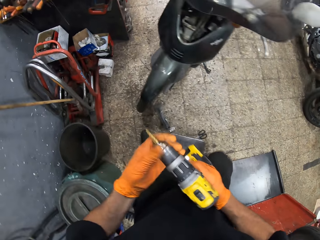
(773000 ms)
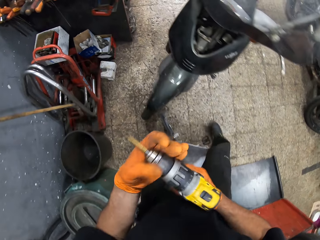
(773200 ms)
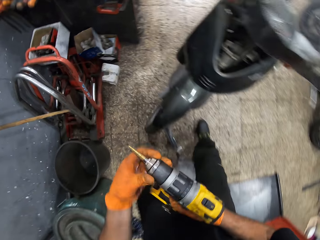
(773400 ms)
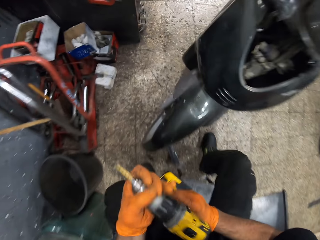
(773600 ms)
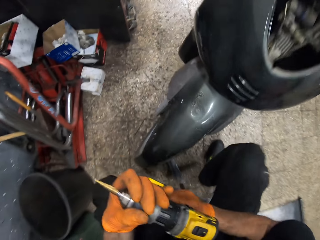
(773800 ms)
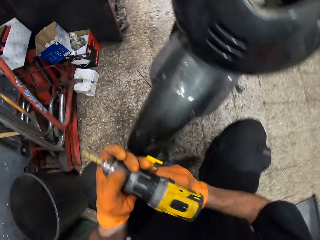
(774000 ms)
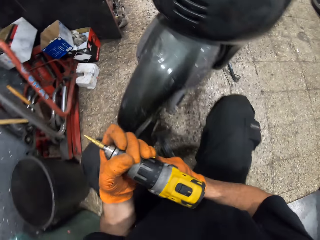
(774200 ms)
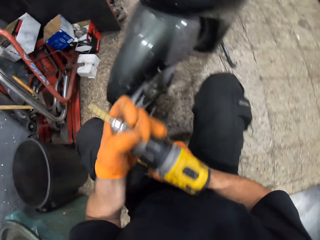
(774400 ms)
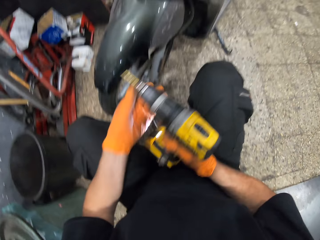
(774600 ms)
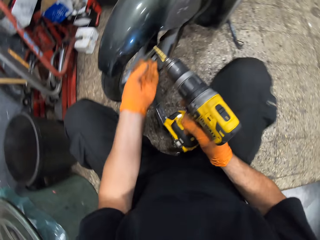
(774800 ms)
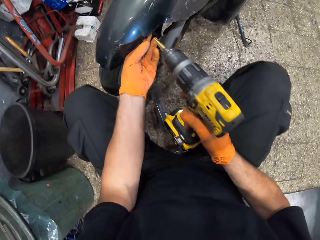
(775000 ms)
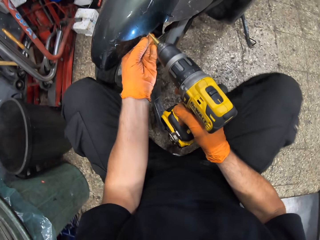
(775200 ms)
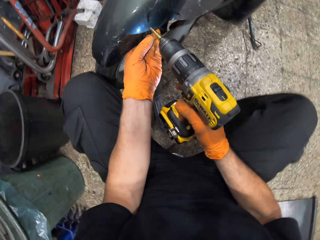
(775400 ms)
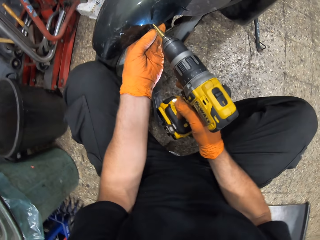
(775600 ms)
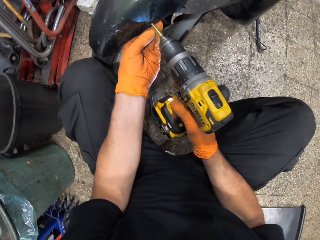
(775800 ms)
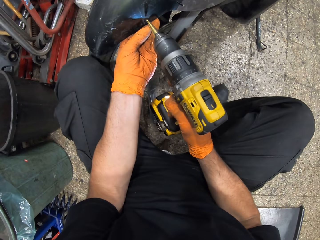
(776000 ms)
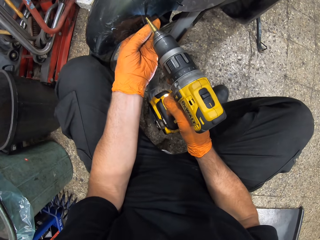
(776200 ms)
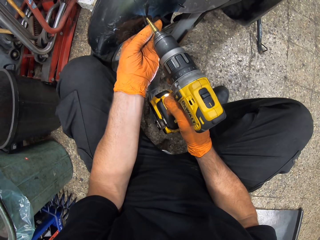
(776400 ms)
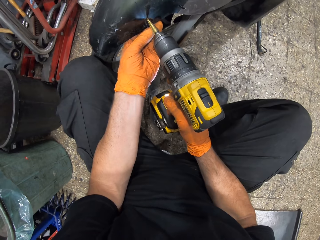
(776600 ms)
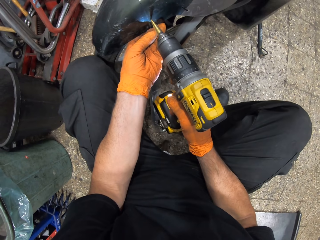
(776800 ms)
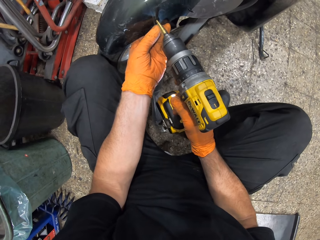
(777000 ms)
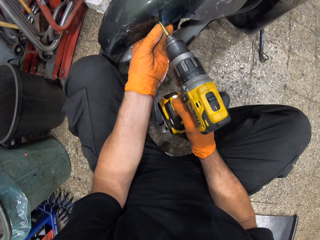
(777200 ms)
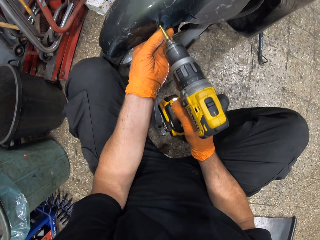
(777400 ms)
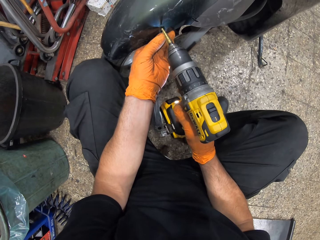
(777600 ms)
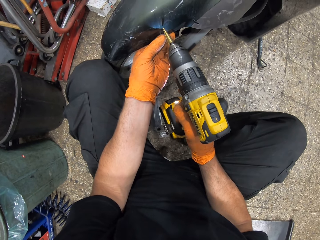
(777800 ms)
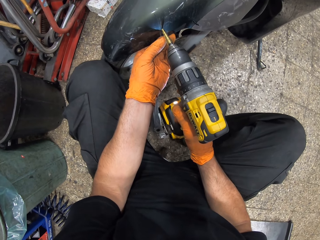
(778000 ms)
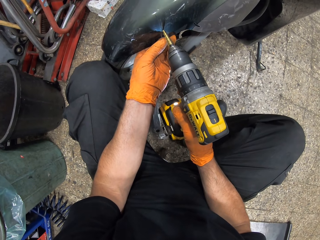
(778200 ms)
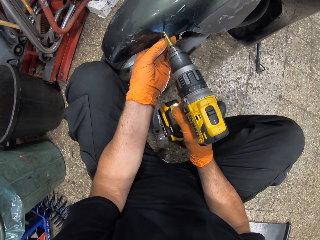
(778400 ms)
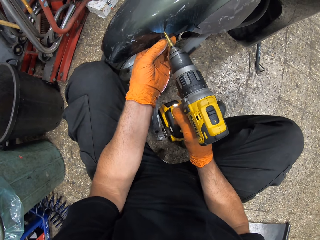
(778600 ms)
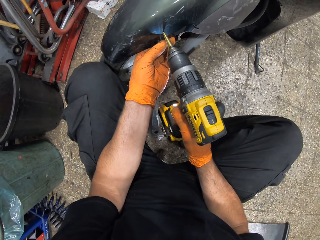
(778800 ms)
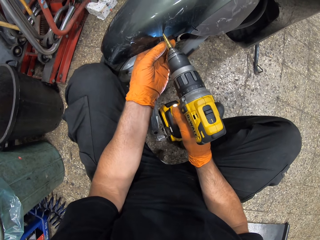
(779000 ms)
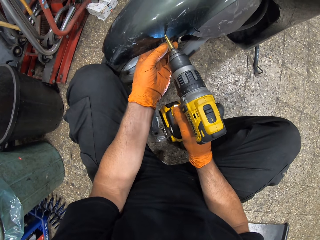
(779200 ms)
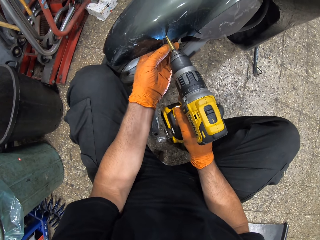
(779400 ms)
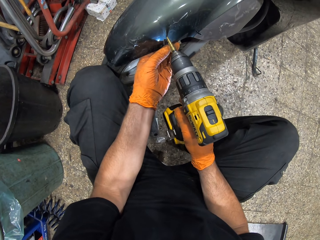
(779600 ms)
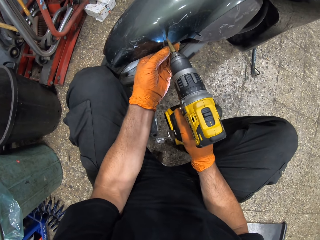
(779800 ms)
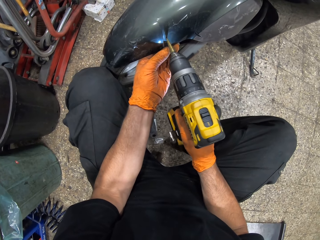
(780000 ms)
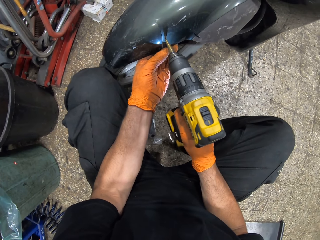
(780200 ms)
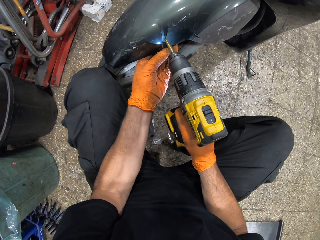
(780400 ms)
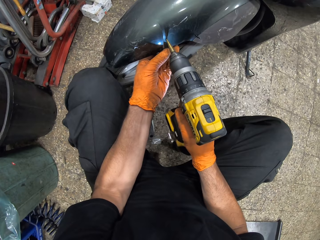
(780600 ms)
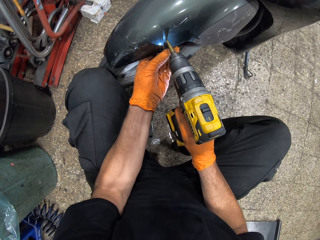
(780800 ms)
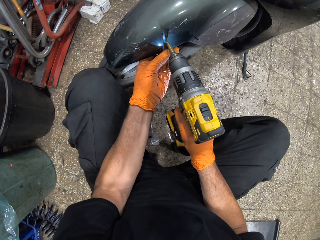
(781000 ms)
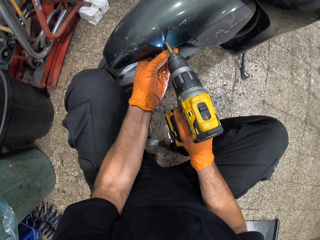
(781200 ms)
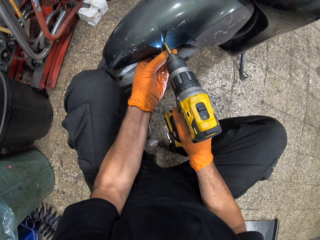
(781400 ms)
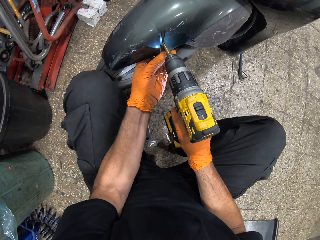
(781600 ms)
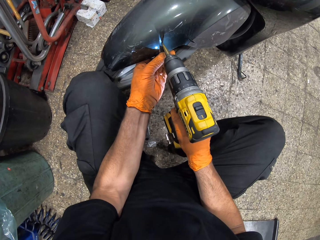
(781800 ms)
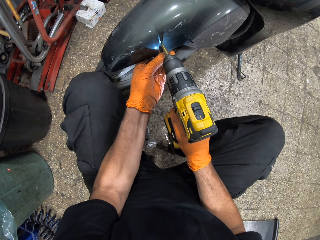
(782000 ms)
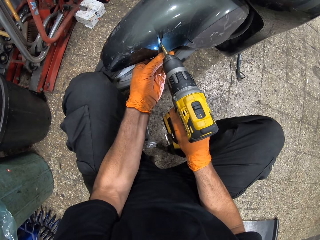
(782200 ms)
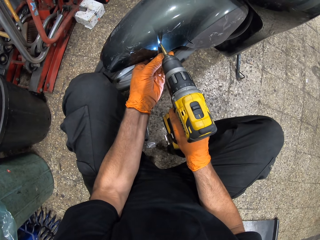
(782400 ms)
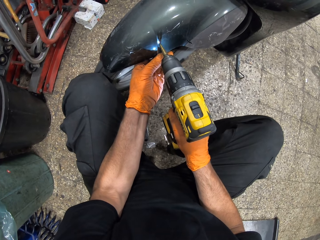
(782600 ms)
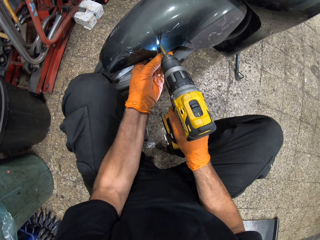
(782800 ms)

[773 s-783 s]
The camera wearer twists the adapter of the impact drill with his left hand. He sits on the stool. He holds the bike's mudguard with his left hand. He drills a hole in the bike's mudguard with the impact drill.

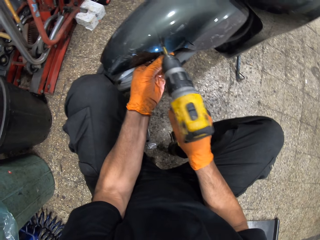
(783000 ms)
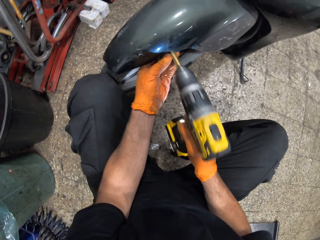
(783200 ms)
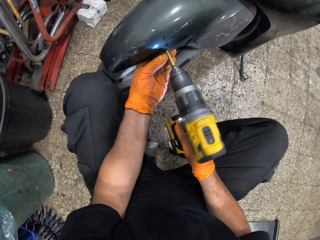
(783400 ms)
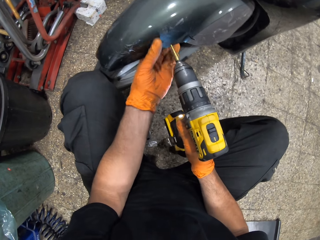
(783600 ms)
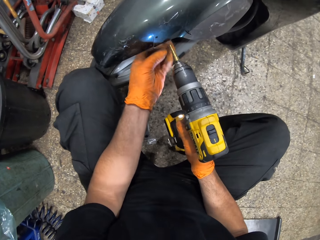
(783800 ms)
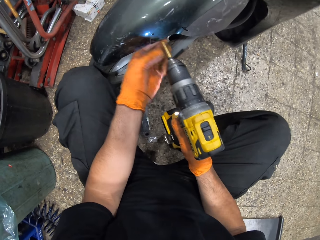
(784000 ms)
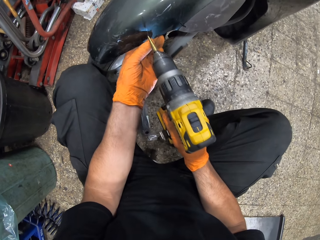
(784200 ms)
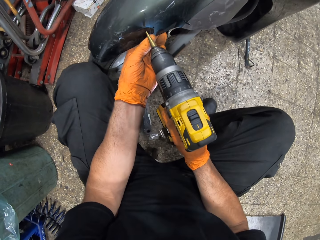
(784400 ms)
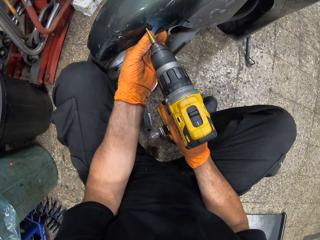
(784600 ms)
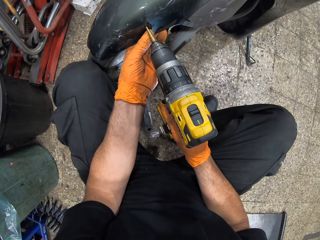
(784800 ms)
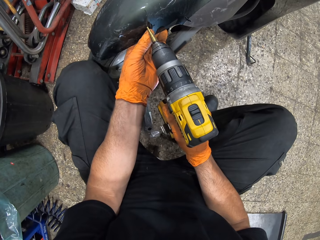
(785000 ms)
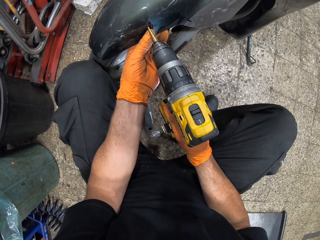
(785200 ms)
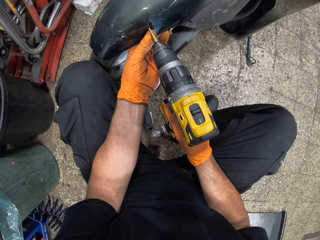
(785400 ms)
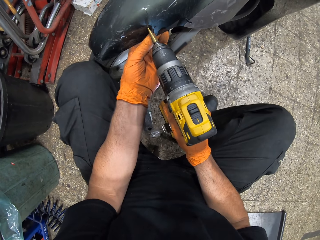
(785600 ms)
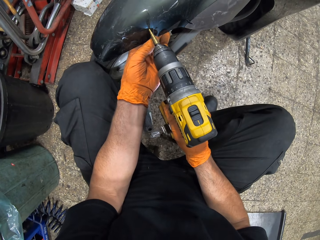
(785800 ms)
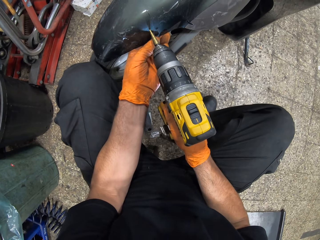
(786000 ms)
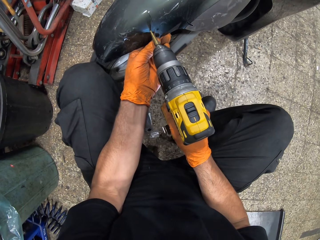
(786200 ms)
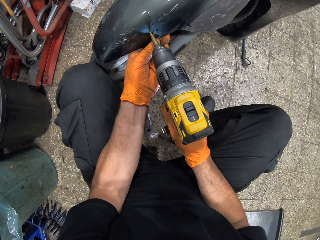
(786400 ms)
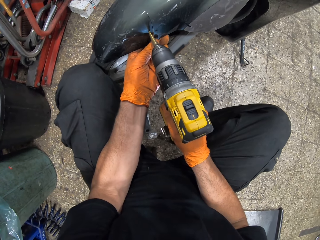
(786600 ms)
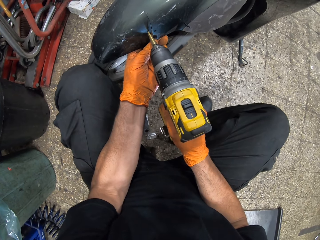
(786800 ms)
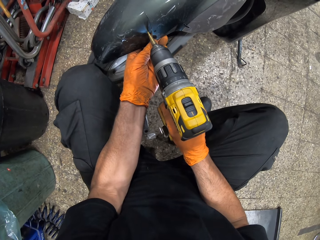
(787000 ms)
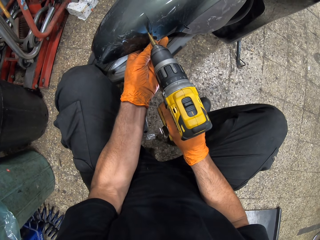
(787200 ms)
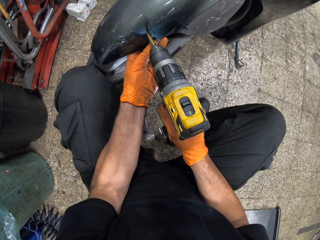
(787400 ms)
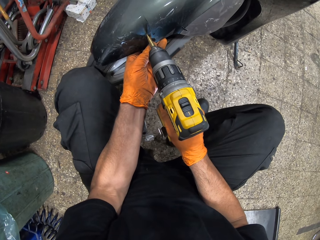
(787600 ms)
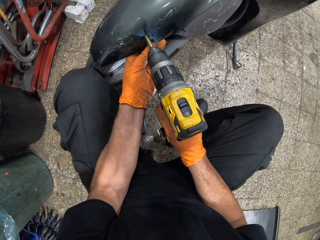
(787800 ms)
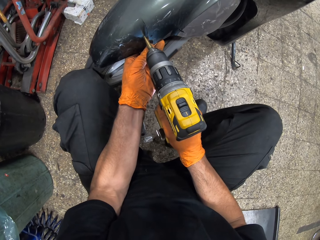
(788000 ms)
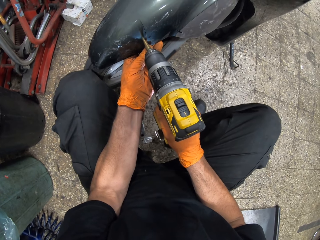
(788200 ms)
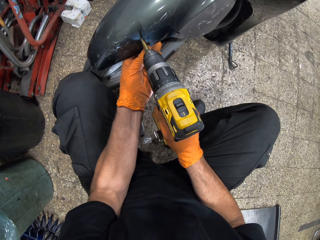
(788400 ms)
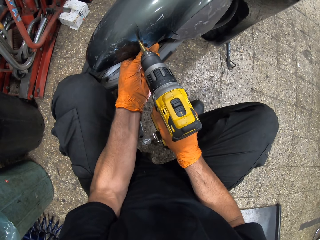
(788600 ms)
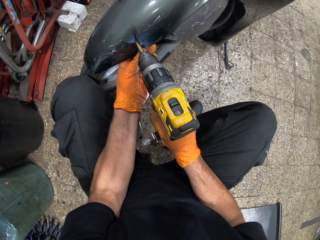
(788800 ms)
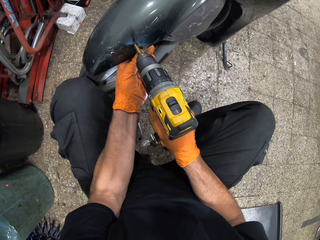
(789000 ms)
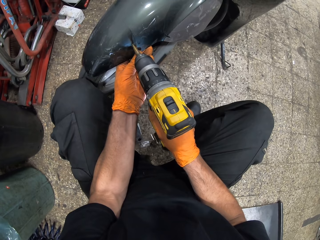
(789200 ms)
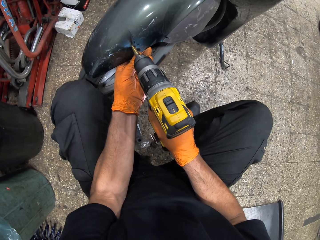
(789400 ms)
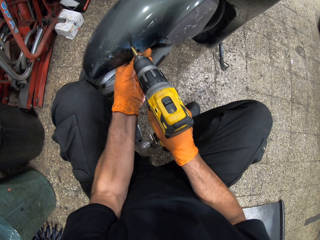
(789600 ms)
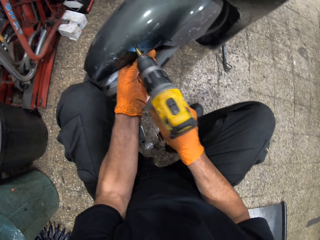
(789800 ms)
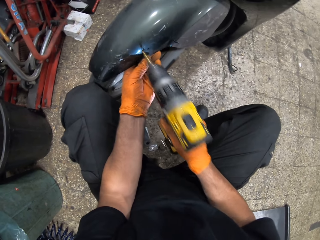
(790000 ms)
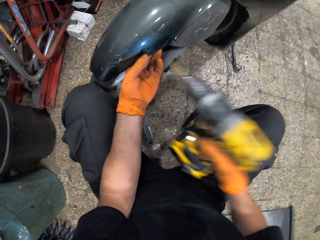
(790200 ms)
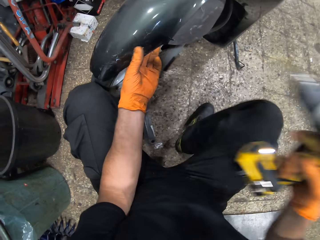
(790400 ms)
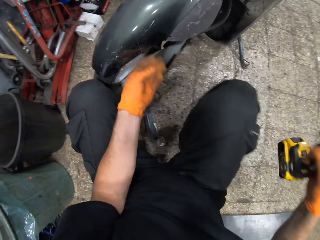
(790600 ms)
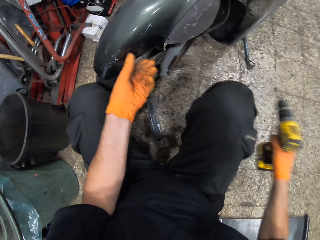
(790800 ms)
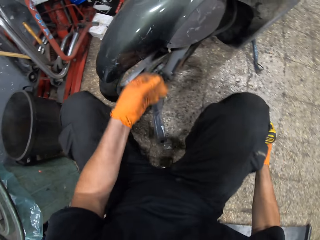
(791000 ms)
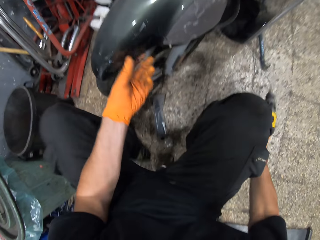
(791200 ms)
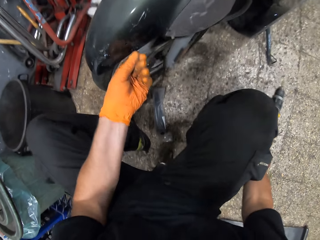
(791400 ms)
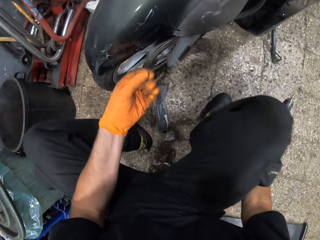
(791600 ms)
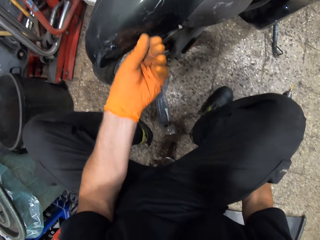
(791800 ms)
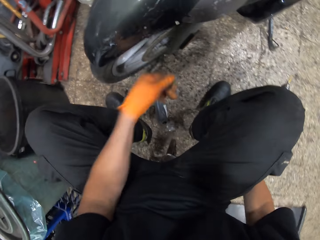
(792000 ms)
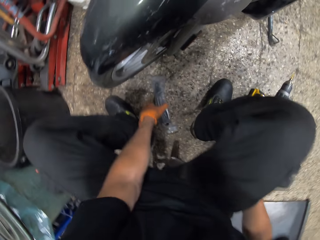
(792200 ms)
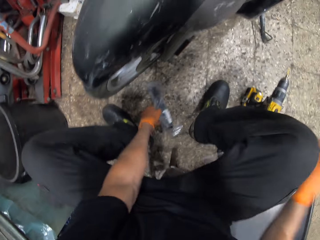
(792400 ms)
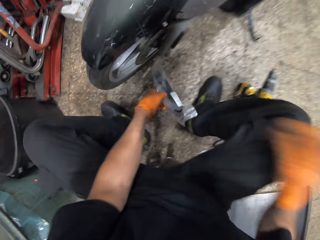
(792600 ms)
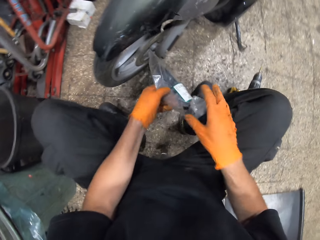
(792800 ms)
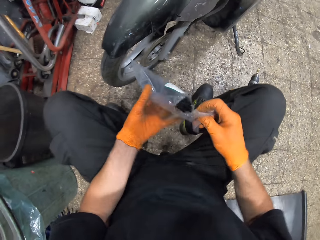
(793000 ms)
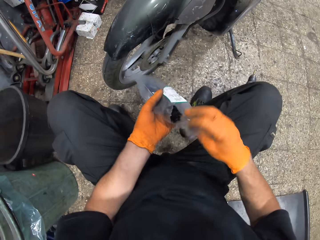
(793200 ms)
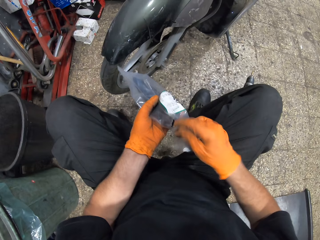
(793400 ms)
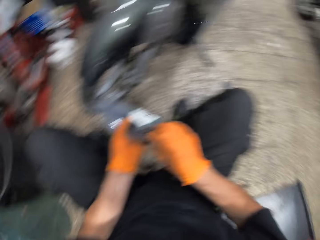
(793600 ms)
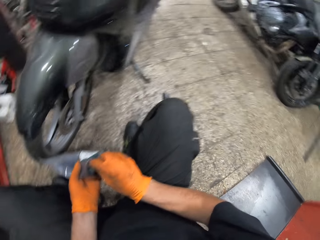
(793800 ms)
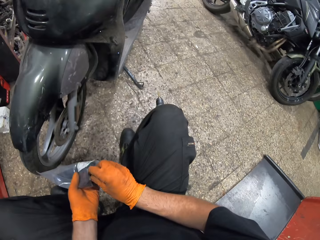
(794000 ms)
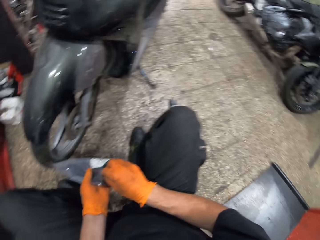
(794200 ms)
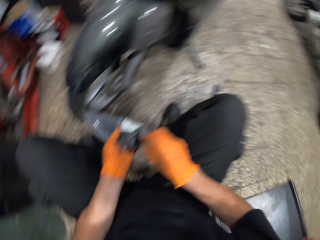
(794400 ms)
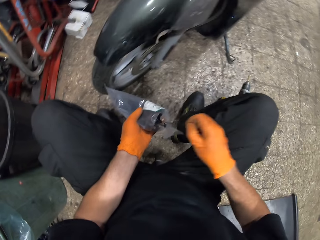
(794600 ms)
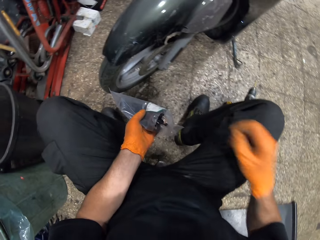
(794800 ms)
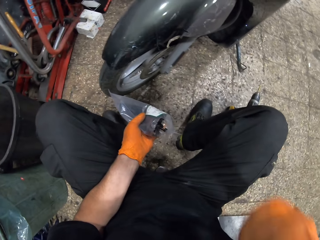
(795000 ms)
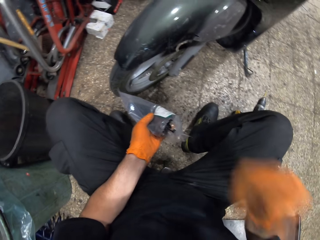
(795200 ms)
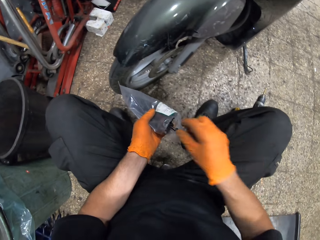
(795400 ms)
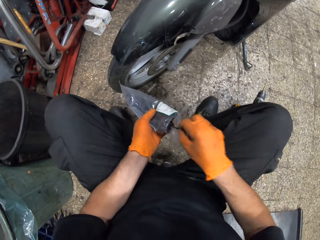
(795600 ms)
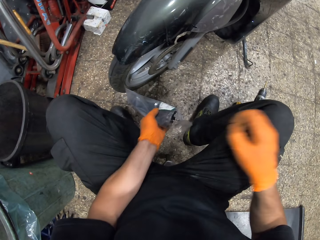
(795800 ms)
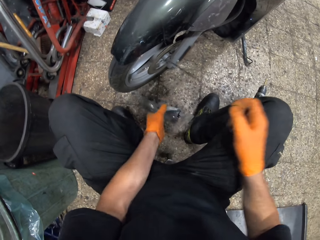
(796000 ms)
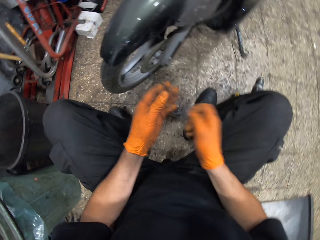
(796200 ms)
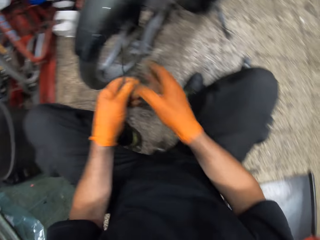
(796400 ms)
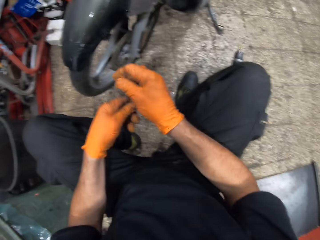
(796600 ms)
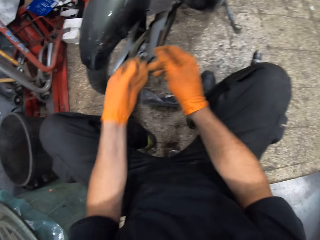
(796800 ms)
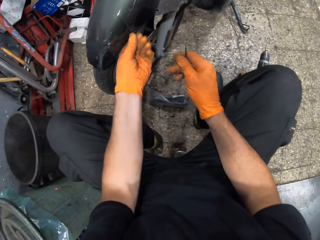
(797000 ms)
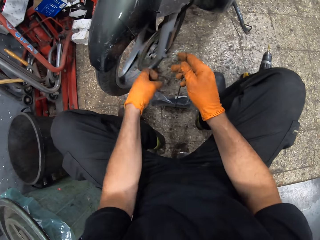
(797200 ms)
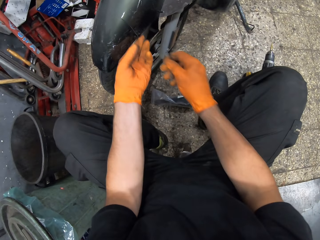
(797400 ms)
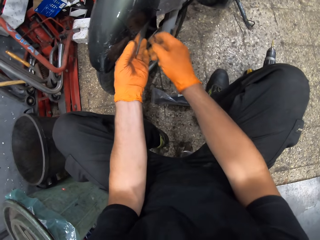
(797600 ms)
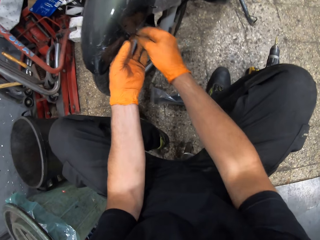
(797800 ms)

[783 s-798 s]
The camera wearer rubs the bike's mudguard with his thumb. He drills a hole in the bike's mudguard with the impact drill. He rubs the bike's mudguard with his thumb. He drops the impact drill on the ground. He picks up the nylon from the ground. He takes a cable tie from the nylon. He puts the cable tie in his mouth. He takes a cable tie from the nylon. He drops the nylon on the ground. He passes the cable tie between his hands. He holds the bike's mudguard with his left hand.
